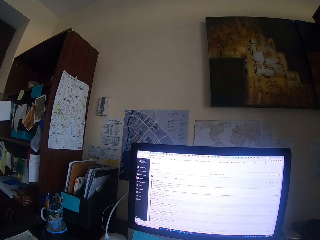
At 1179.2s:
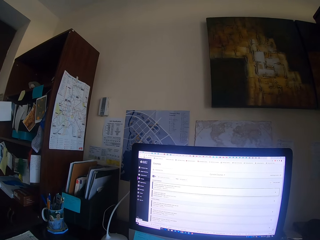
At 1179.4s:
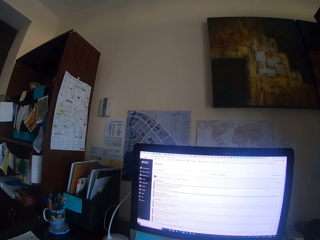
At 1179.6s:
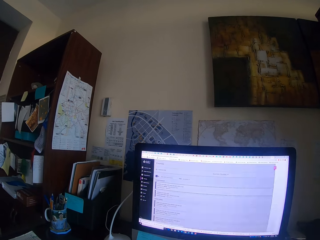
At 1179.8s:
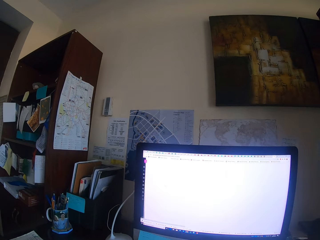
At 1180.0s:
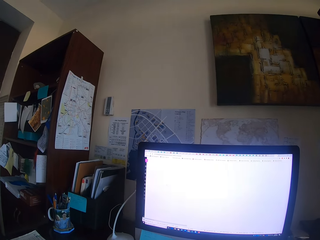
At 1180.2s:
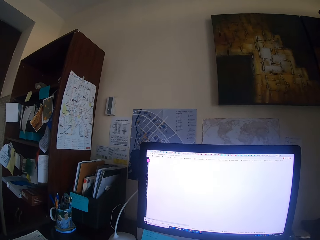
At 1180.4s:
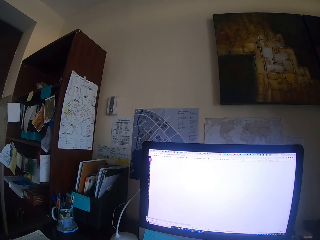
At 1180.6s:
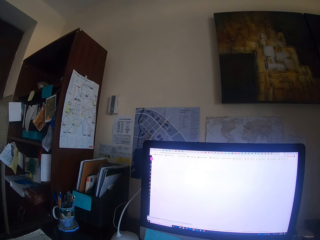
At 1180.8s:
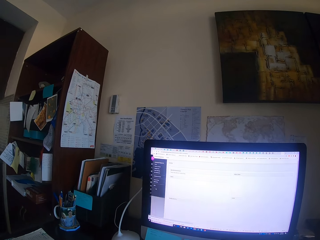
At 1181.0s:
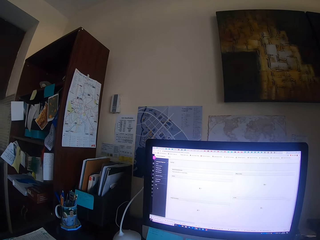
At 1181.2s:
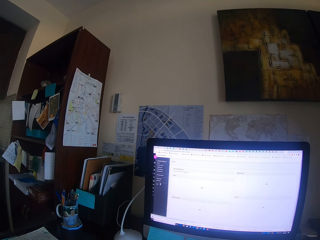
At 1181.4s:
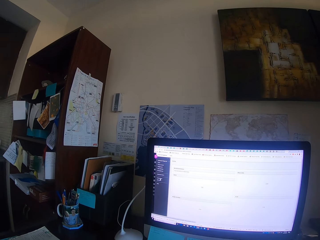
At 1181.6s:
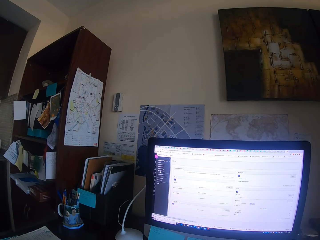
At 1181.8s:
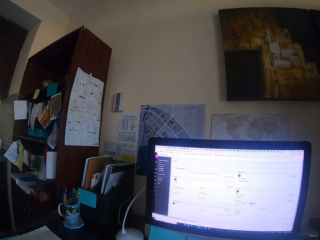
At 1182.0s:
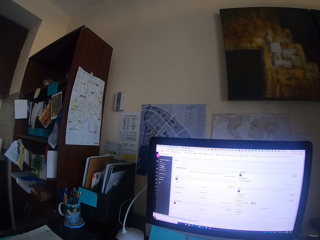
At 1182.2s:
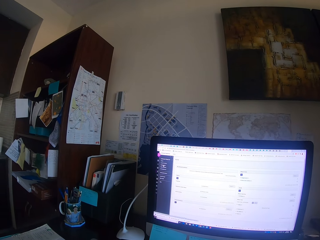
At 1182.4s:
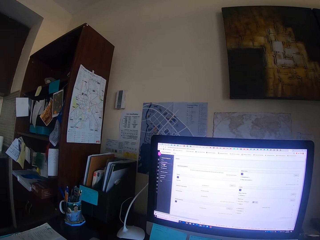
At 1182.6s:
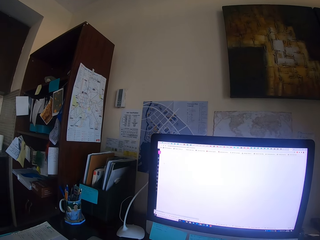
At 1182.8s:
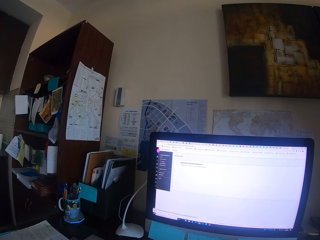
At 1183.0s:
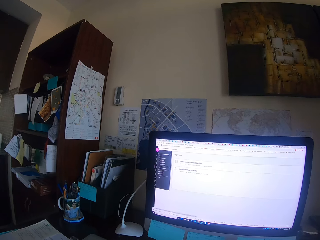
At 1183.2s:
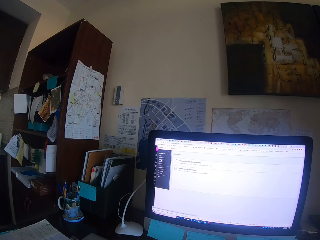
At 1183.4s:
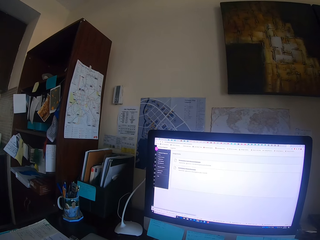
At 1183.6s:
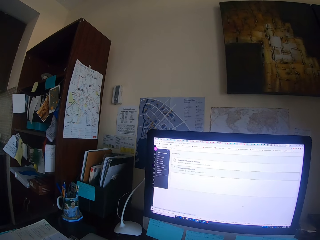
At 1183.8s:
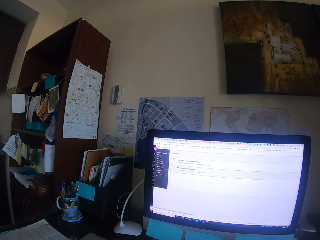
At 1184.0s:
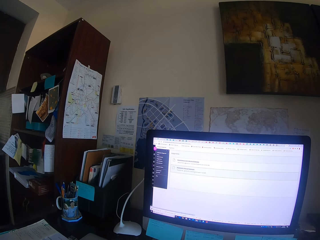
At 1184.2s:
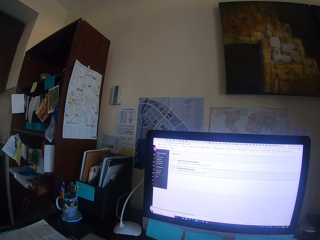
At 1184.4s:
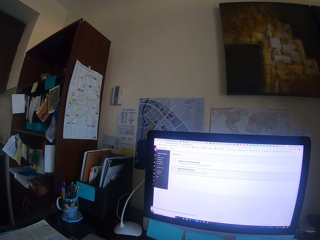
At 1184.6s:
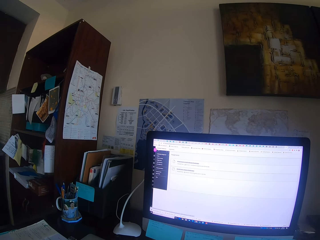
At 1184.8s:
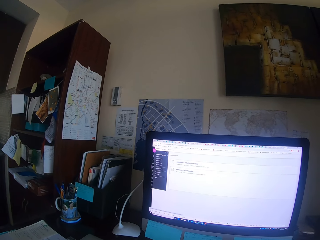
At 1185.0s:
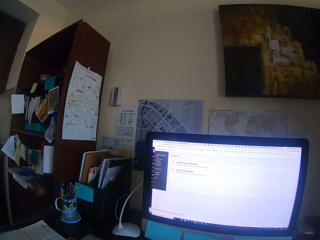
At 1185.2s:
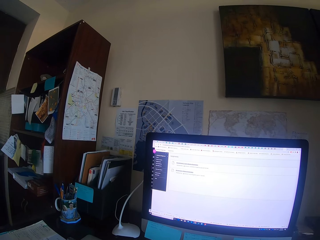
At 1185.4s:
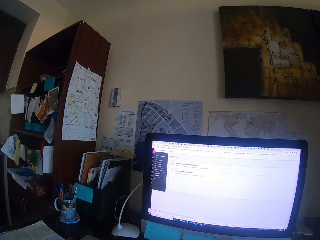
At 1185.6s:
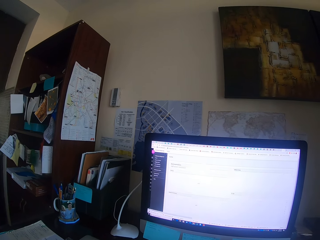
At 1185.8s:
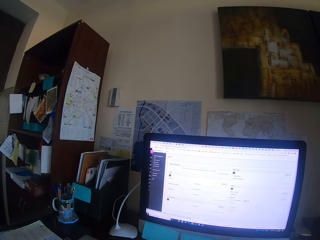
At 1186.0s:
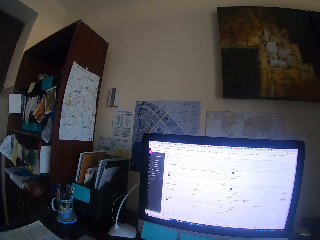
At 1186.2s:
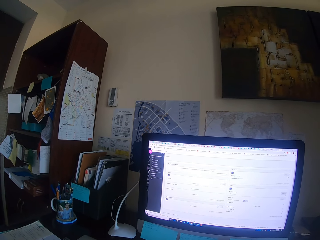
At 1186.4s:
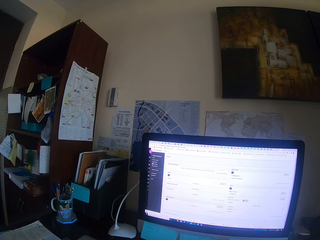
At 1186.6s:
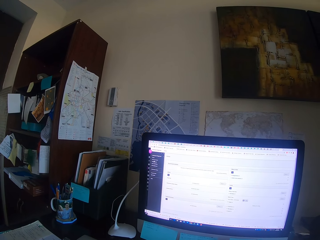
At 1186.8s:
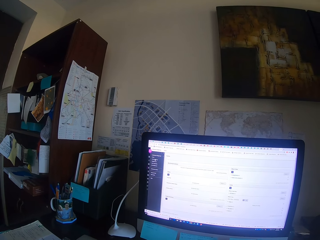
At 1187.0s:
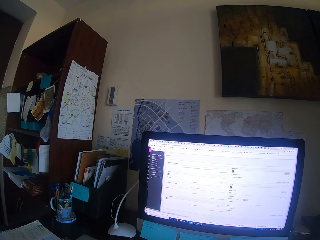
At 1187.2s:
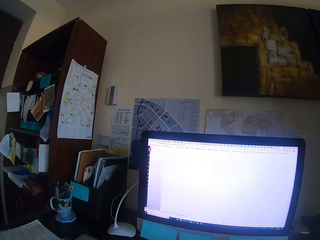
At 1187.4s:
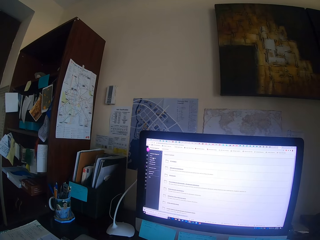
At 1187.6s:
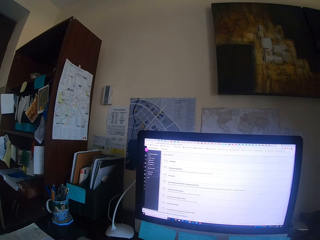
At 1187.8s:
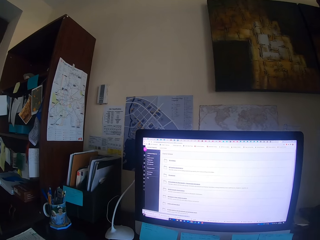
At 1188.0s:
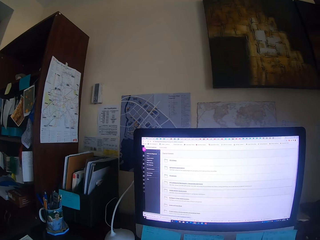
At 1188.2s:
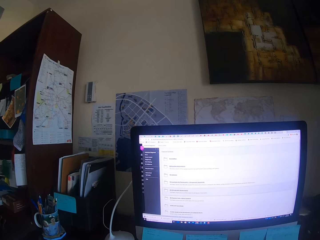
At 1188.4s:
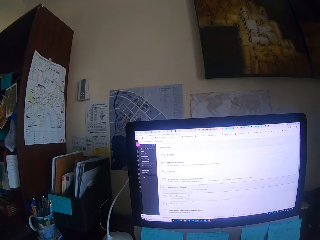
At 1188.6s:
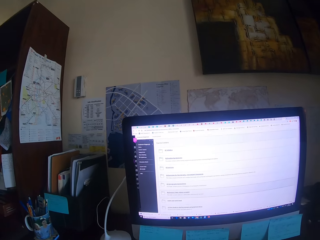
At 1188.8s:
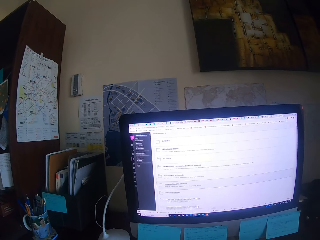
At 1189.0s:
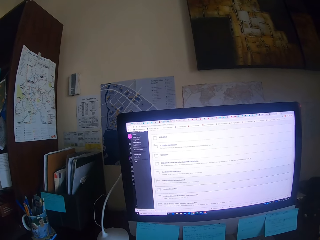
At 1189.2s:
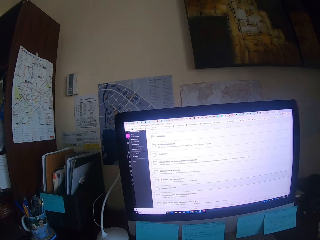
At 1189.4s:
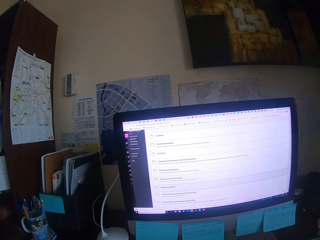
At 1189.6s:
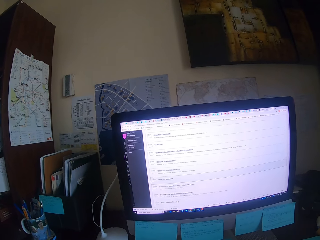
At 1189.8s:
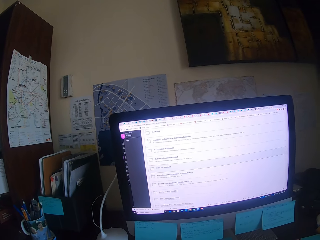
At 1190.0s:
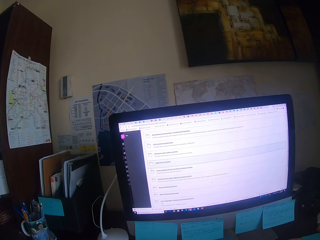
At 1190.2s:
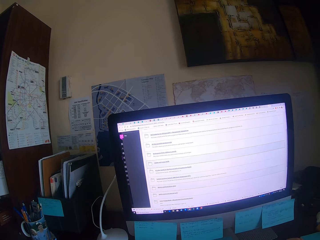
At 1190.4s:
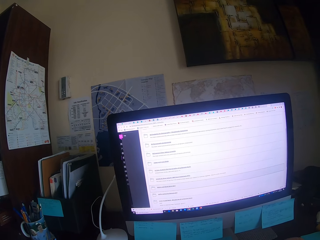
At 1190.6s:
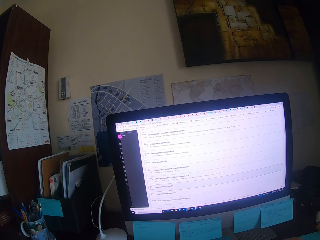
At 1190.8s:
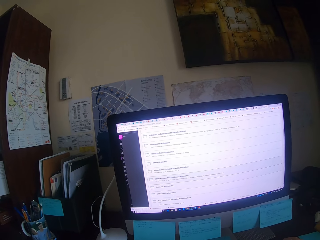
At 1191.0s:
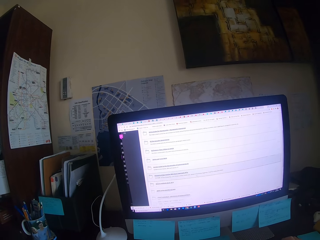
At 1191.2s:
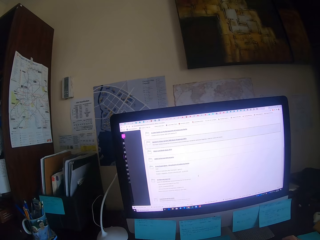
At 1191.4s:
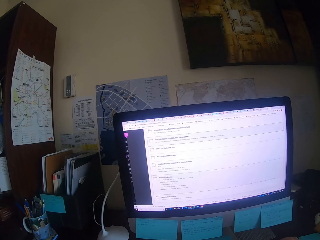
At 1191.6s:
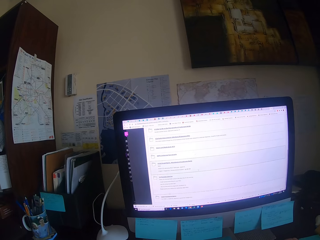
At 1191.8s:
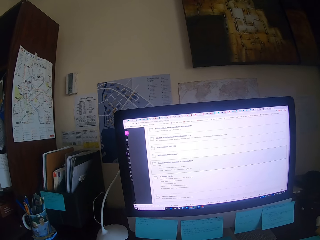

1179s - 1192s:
The camera wearer focuses on the computer. They type on the keyboard. They focus on the computer. They type on the keyboard. They write on a book.

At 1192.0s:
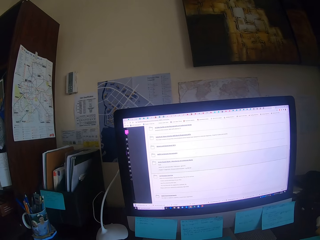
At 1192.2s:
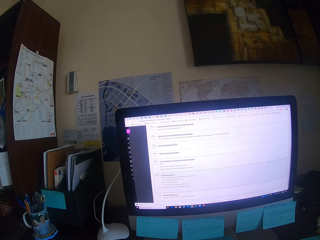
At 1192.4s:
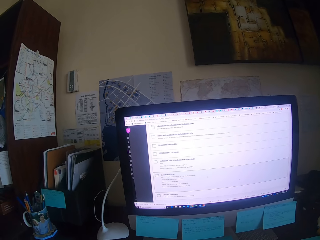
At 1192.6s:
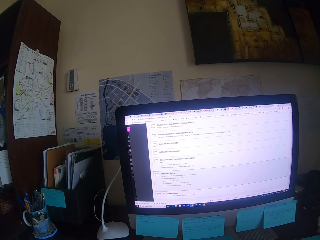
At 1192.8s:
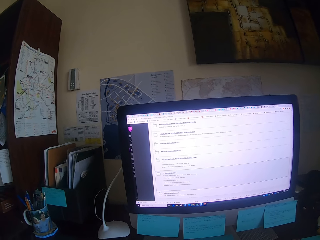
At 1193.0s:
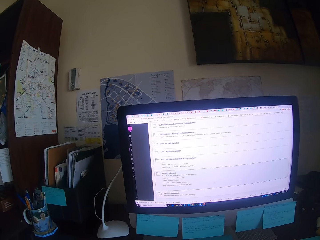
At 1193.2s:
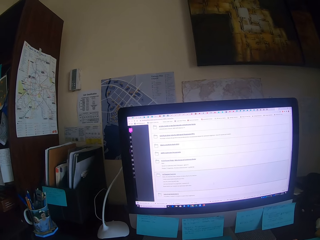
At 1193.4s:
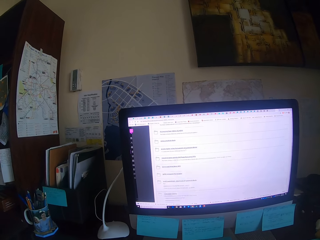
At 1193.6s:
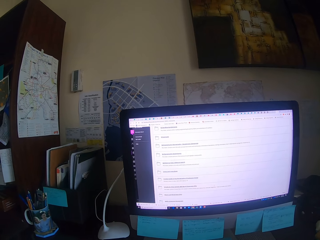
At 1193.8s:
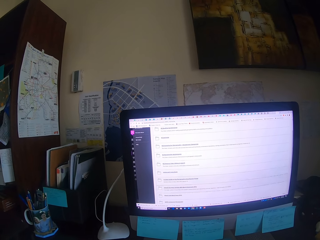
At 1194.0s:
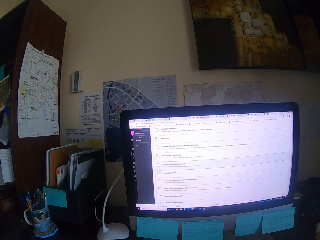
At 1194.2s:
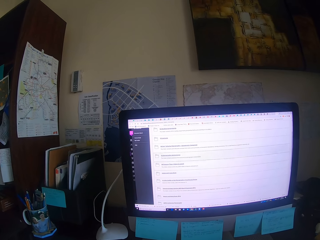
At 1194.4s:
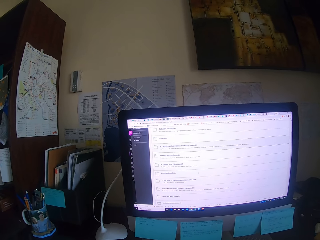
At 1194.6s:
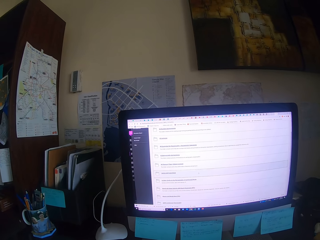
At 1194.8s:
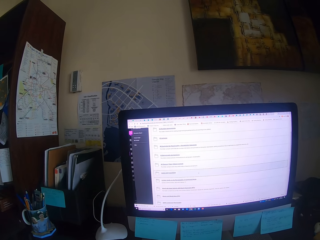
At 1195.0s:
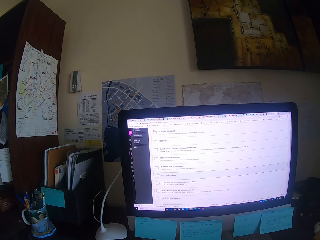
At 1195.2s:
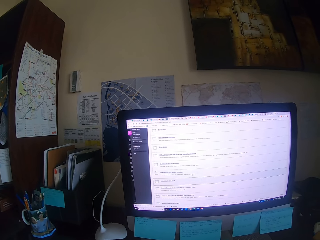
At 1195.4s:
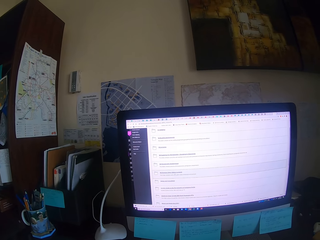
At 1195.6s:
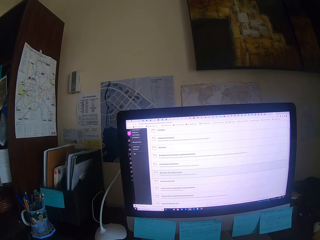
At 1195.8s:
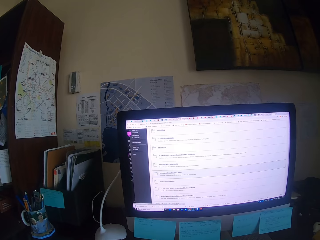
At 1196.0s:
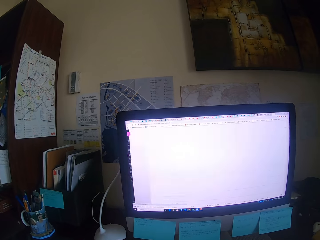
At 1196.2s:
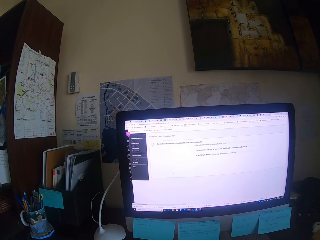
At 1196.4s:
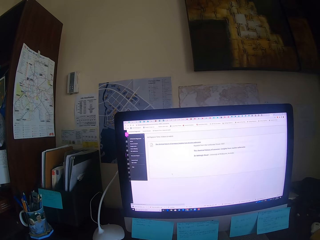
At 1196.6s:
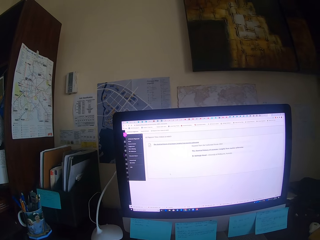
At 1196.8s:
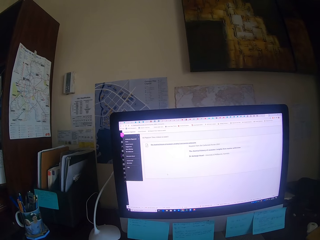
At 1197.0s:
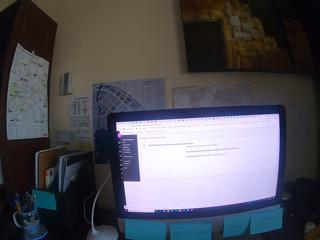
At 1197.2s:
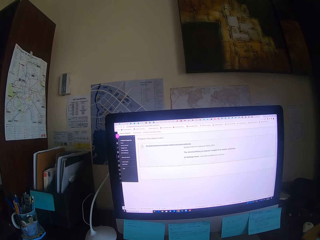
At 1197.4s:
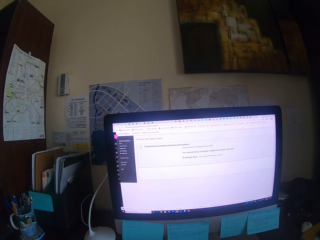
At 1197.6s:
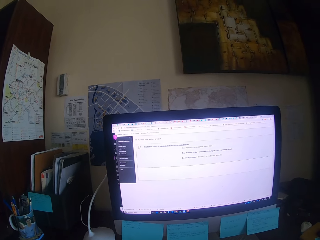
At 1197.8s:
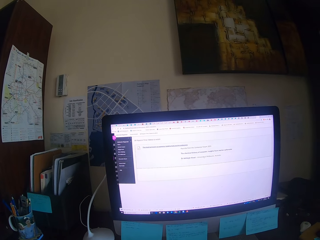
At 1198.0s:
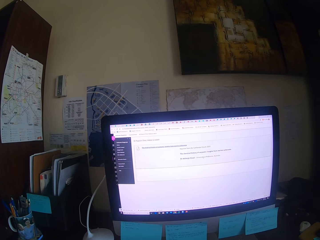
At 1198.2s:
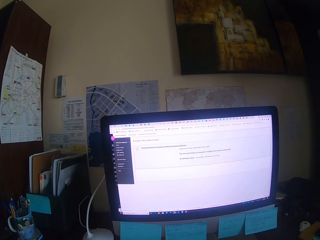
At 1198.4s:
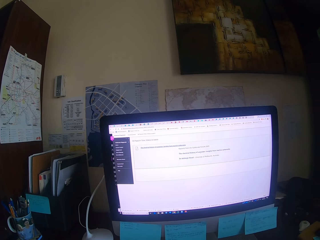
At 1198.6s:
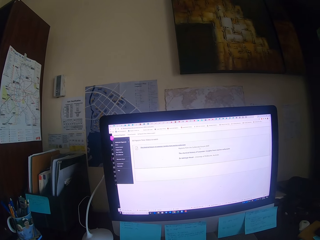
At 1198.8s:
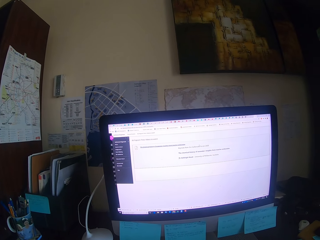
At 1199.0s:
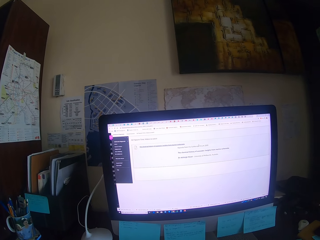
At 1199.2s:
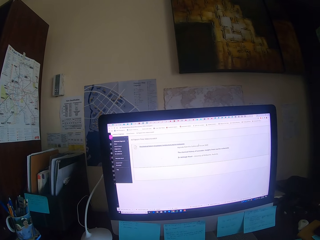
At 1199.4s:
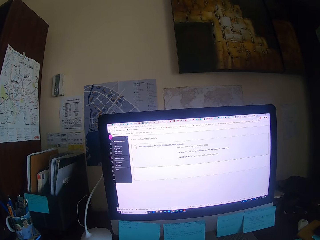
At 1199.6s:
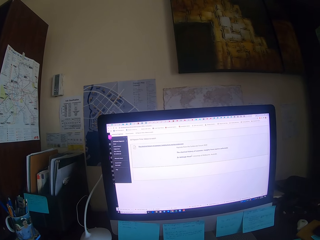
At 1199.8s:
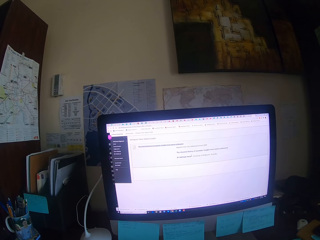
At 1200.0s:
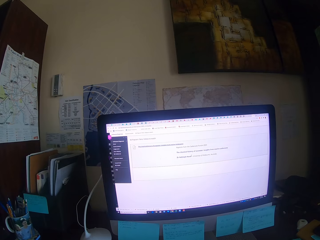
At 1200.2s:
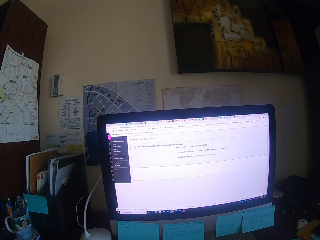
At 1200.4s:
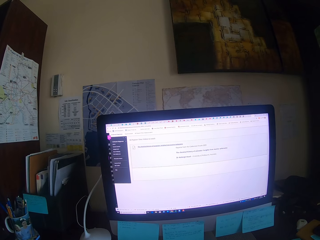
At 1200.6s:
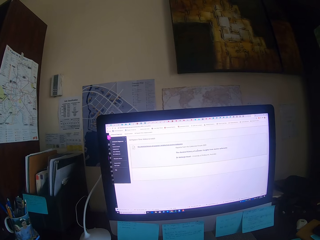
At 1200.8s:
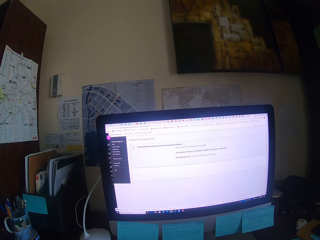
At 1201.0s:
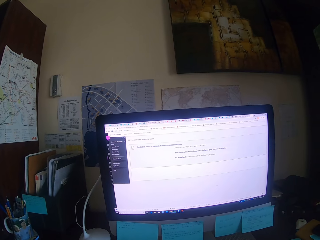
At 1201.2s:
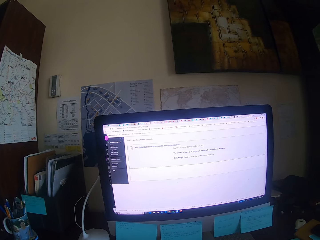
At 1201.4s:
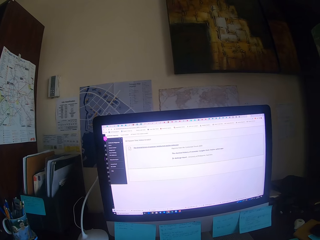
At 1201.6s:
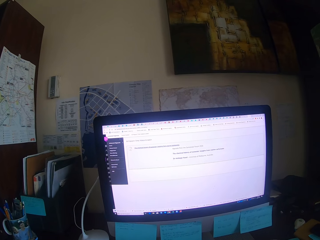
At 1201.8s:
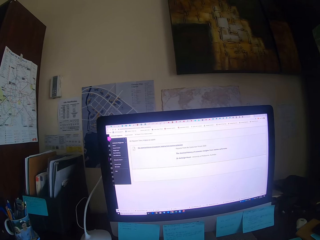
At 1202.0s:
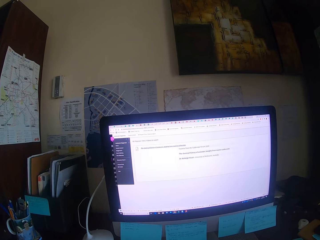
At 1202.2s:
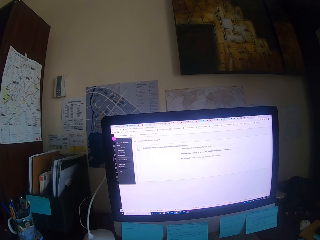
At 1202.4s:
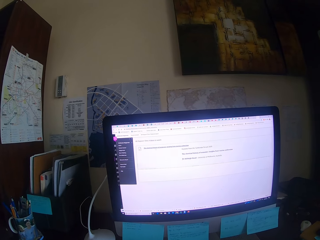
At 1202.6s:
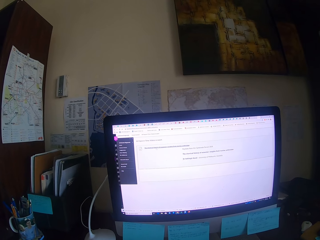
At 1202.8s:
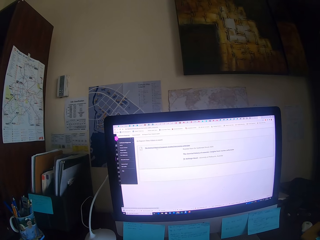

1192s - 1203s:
The camera wearer operates a desktop. They focus on the computer. They type on the keyboard.
